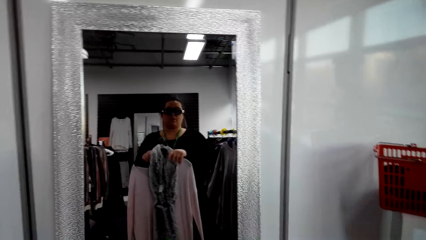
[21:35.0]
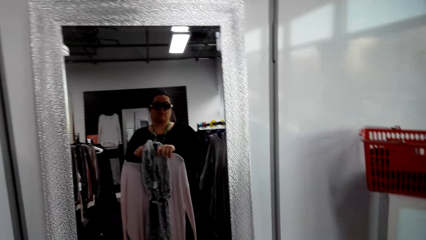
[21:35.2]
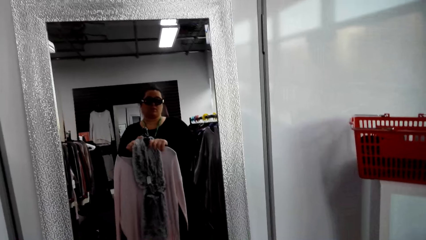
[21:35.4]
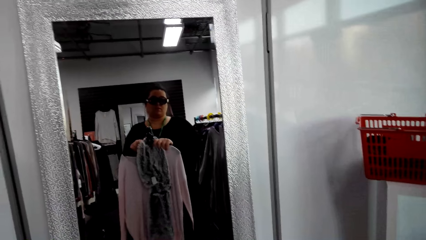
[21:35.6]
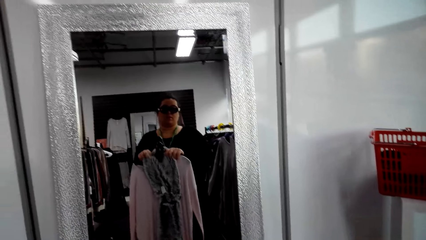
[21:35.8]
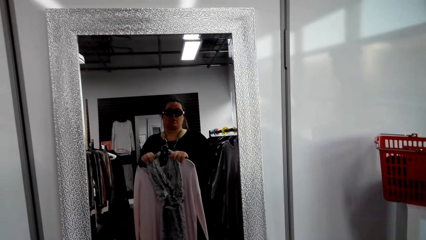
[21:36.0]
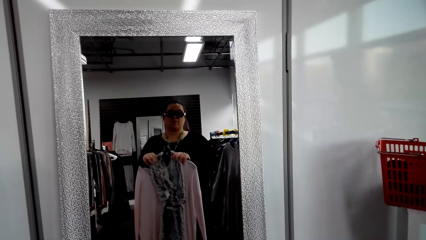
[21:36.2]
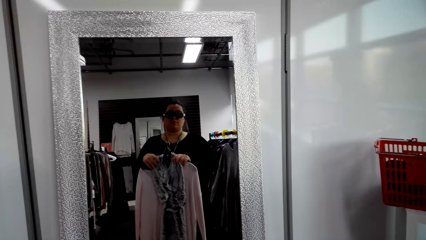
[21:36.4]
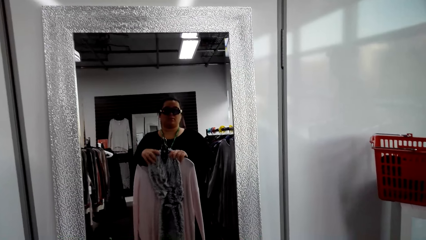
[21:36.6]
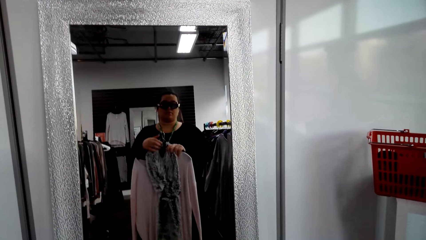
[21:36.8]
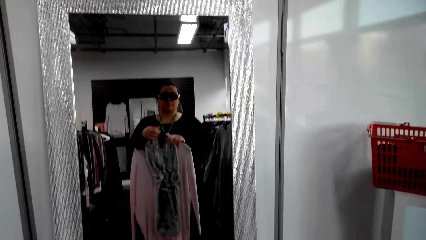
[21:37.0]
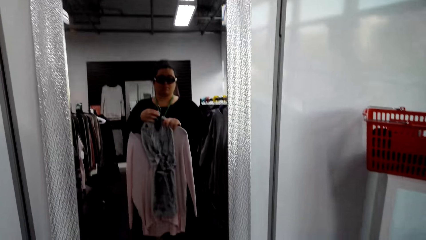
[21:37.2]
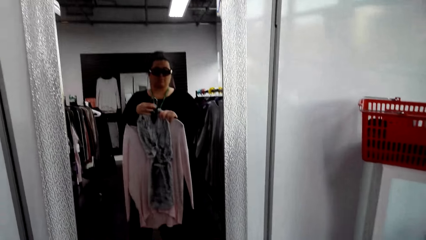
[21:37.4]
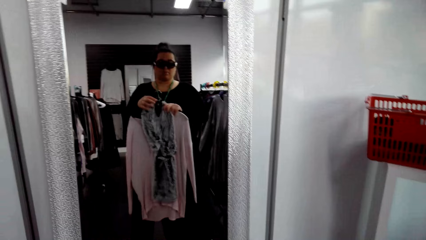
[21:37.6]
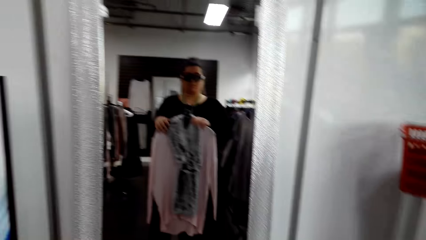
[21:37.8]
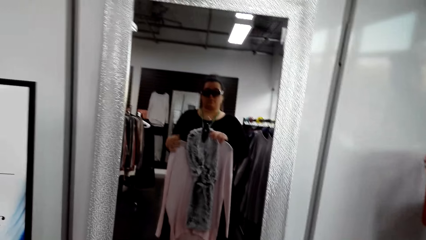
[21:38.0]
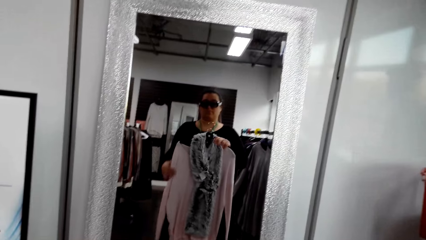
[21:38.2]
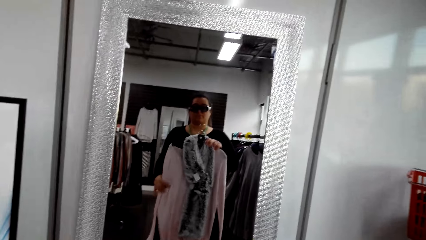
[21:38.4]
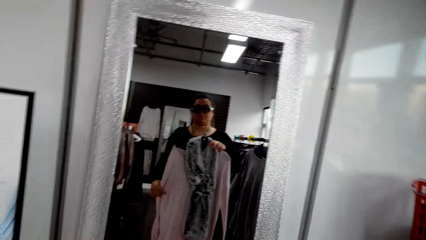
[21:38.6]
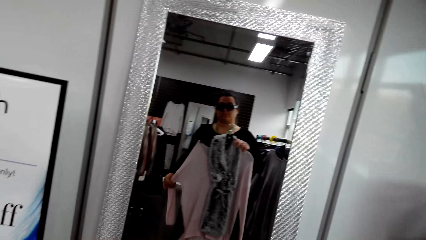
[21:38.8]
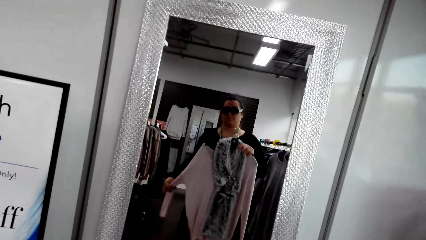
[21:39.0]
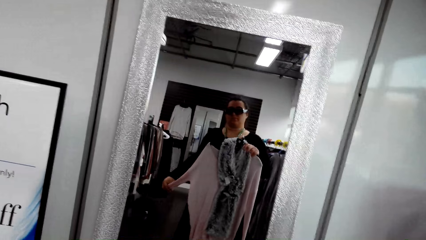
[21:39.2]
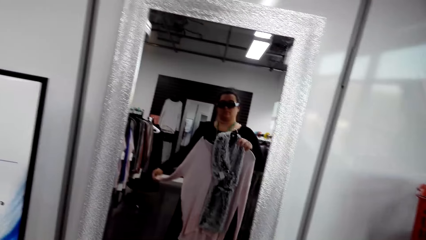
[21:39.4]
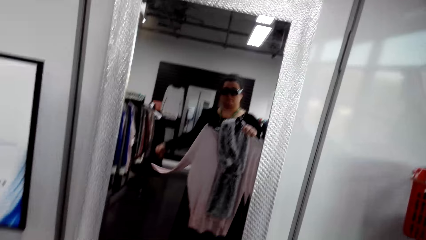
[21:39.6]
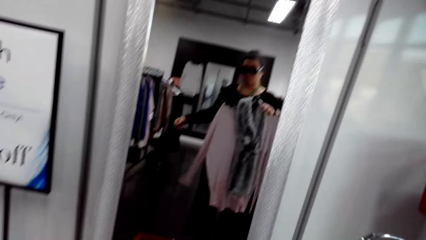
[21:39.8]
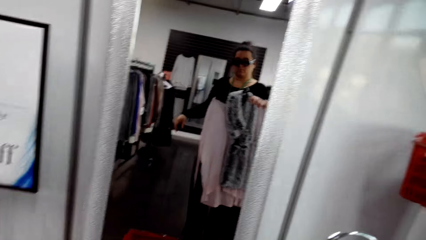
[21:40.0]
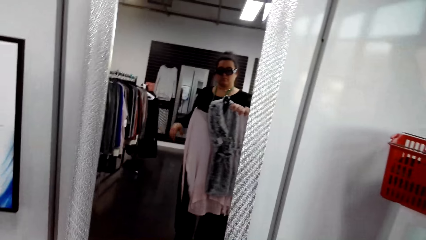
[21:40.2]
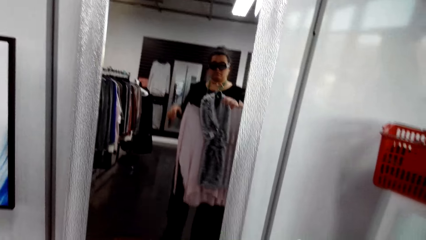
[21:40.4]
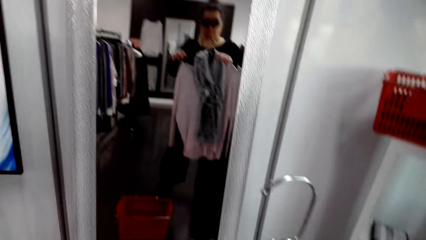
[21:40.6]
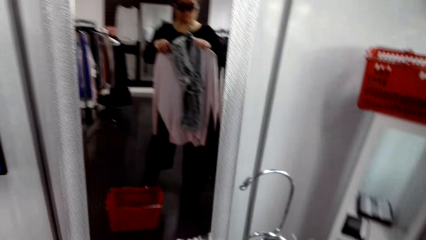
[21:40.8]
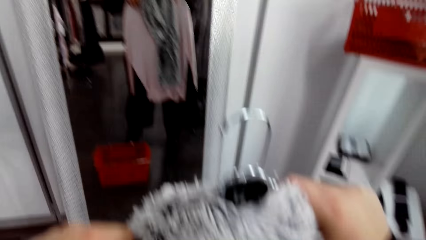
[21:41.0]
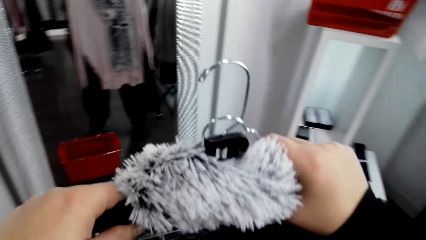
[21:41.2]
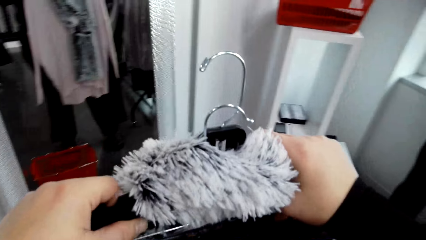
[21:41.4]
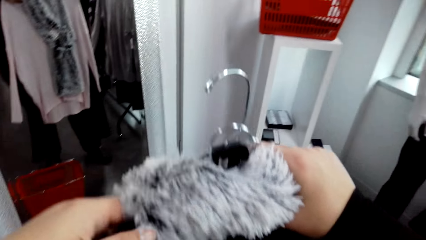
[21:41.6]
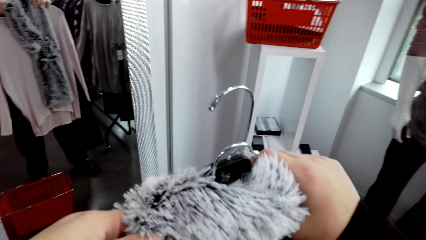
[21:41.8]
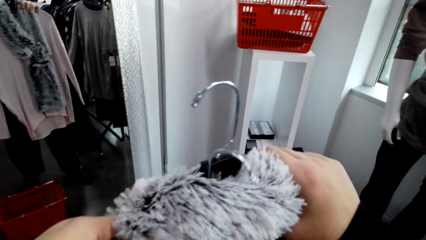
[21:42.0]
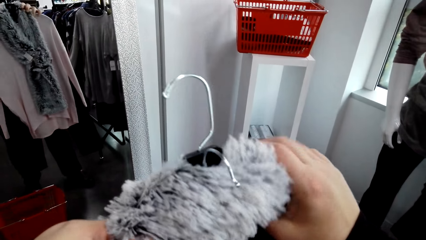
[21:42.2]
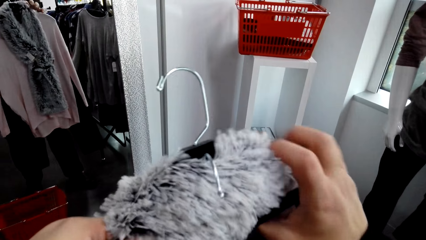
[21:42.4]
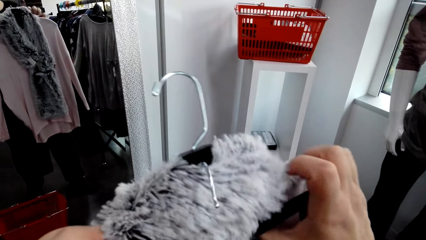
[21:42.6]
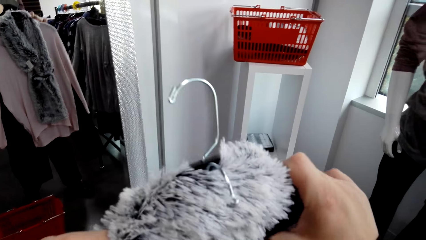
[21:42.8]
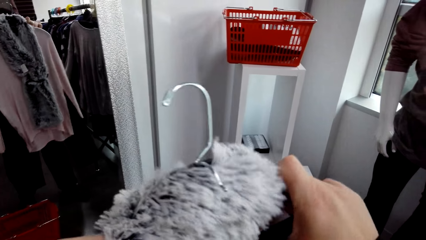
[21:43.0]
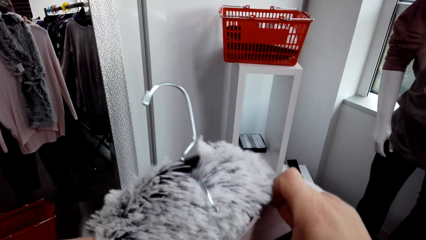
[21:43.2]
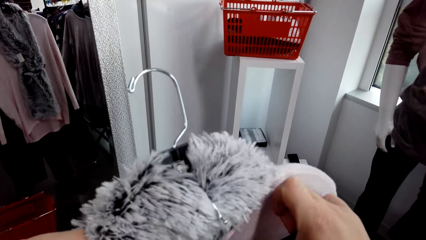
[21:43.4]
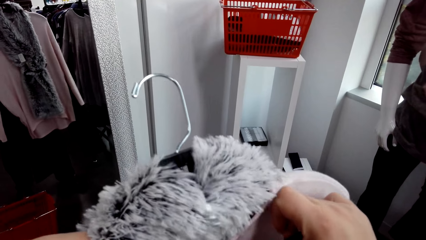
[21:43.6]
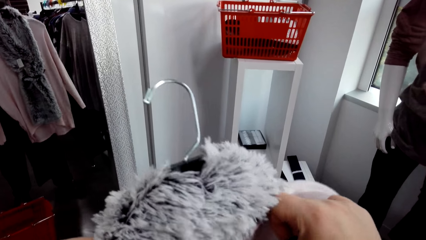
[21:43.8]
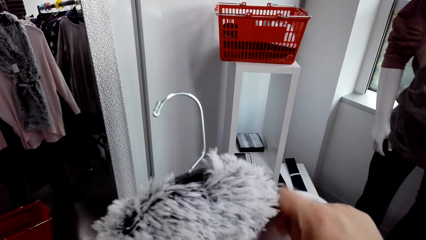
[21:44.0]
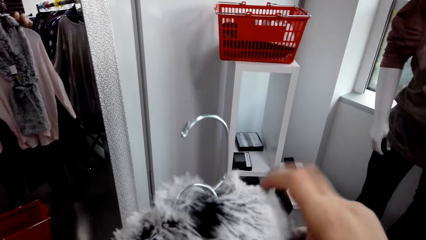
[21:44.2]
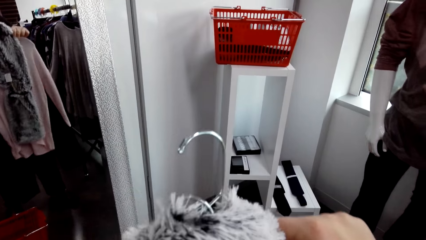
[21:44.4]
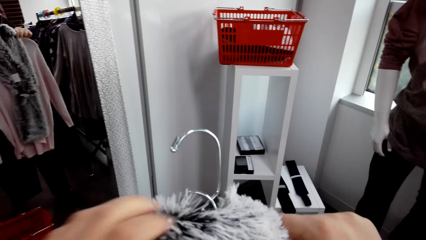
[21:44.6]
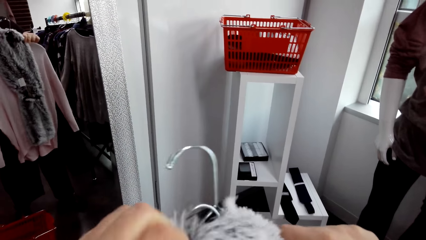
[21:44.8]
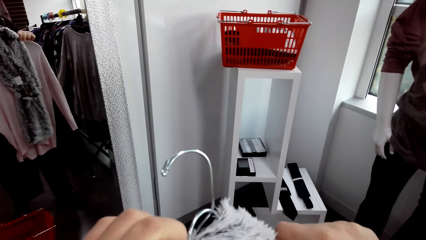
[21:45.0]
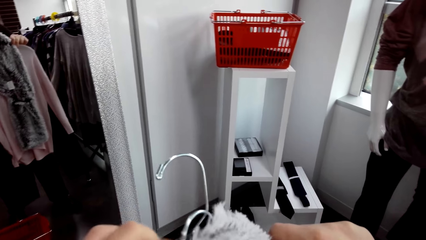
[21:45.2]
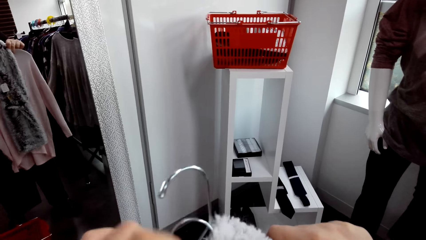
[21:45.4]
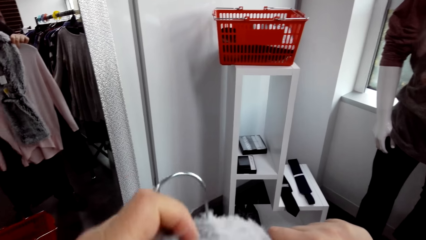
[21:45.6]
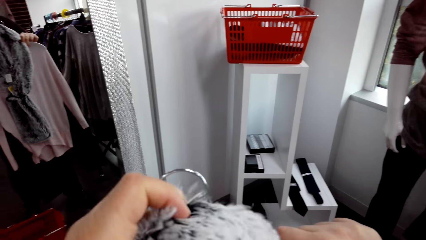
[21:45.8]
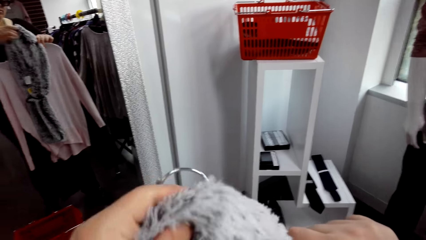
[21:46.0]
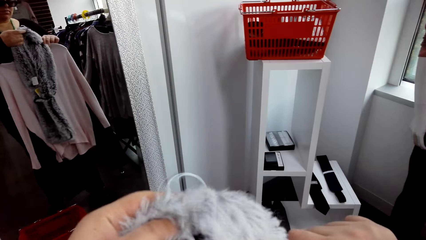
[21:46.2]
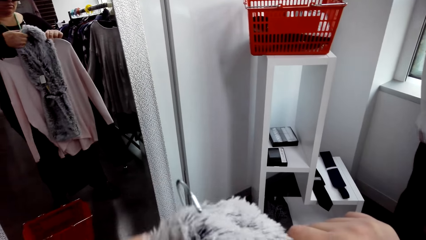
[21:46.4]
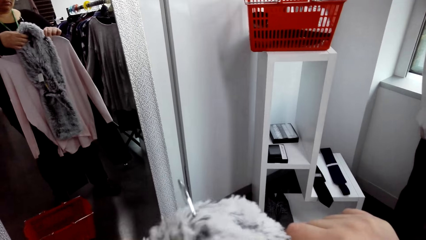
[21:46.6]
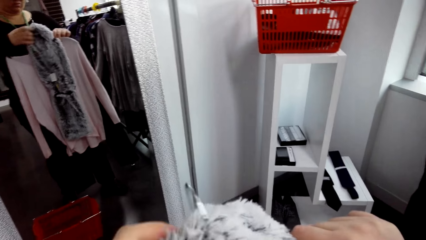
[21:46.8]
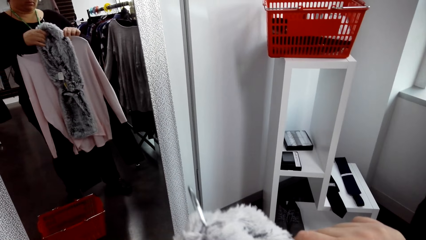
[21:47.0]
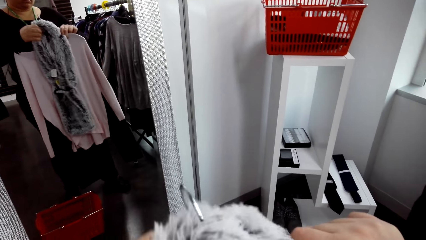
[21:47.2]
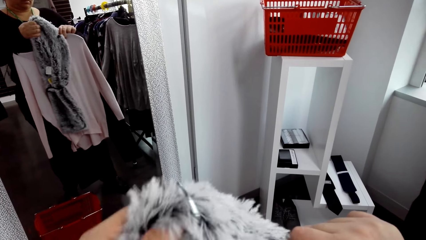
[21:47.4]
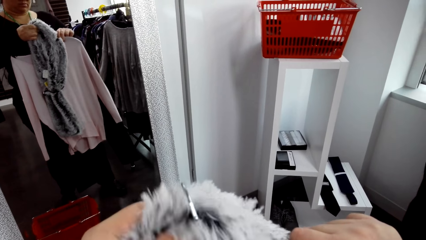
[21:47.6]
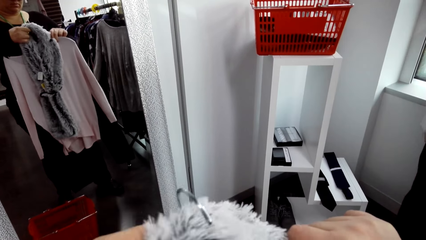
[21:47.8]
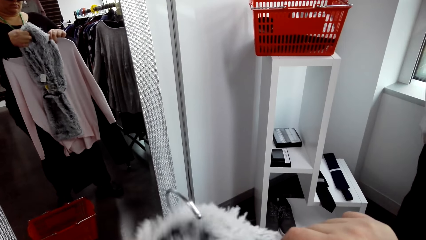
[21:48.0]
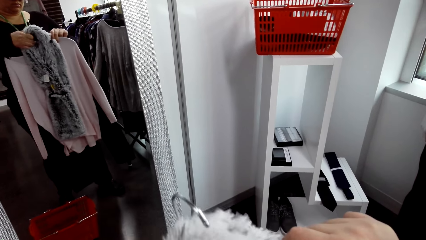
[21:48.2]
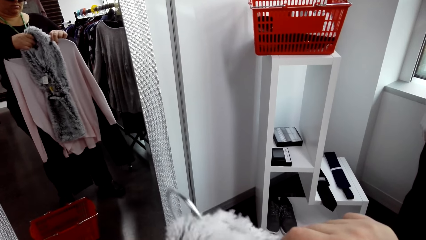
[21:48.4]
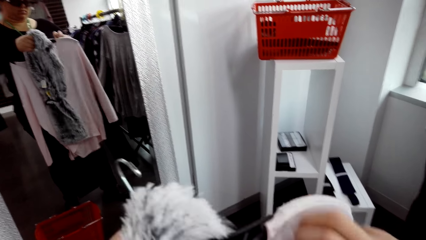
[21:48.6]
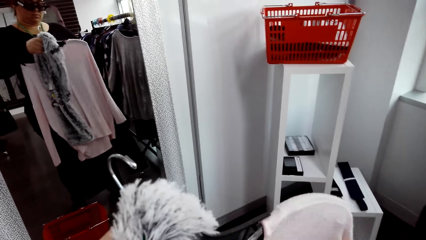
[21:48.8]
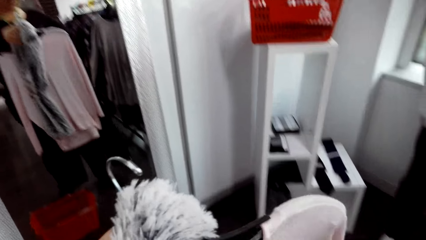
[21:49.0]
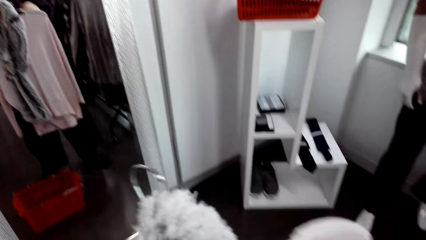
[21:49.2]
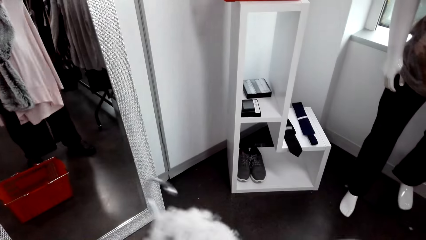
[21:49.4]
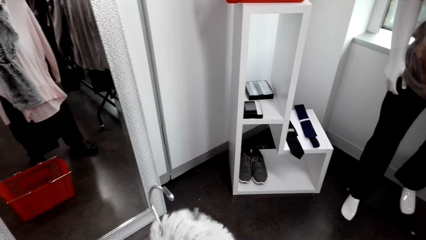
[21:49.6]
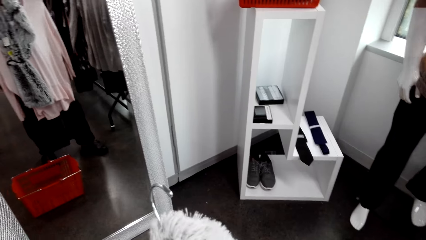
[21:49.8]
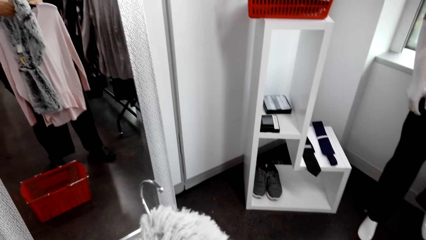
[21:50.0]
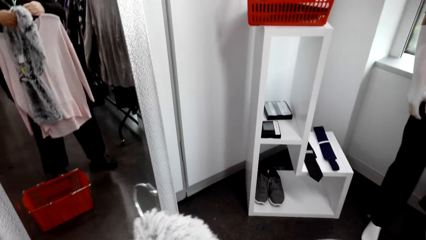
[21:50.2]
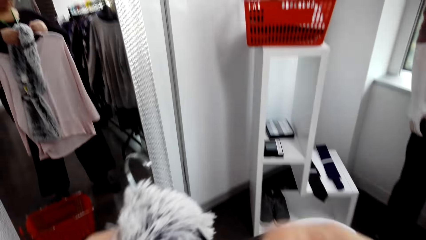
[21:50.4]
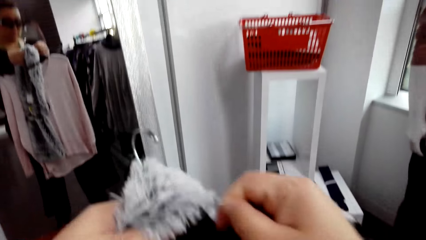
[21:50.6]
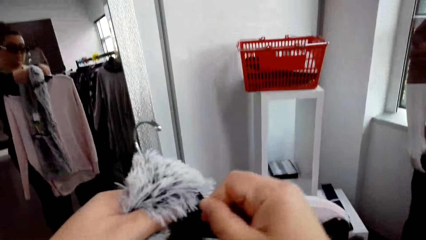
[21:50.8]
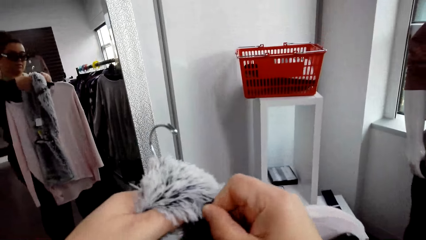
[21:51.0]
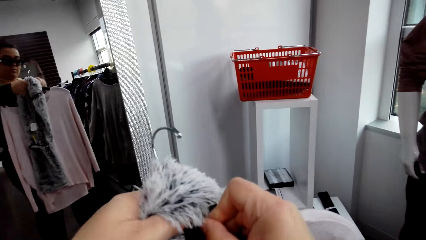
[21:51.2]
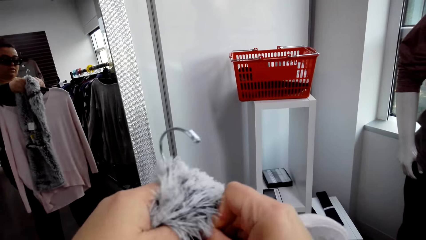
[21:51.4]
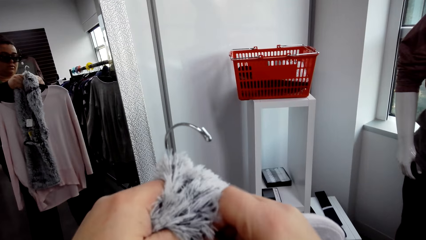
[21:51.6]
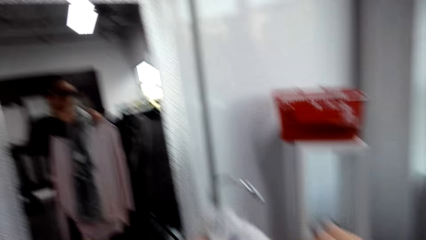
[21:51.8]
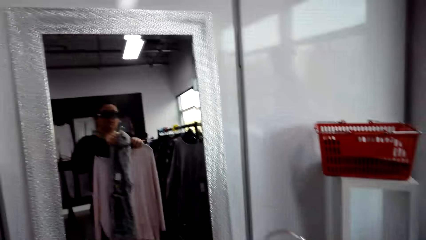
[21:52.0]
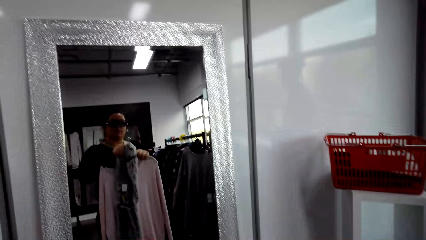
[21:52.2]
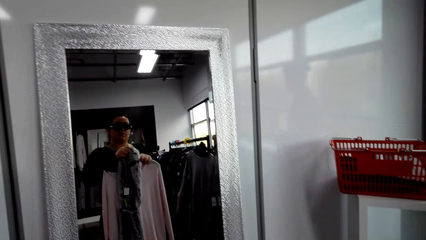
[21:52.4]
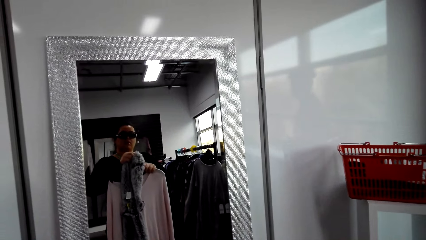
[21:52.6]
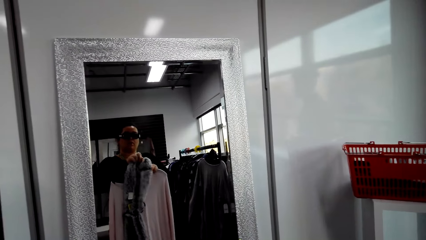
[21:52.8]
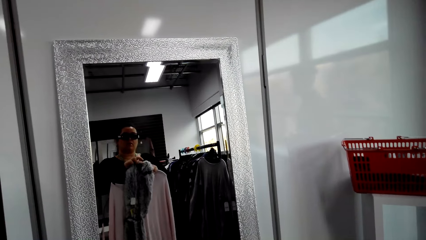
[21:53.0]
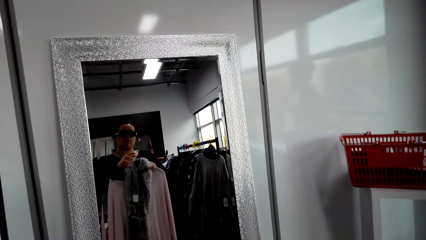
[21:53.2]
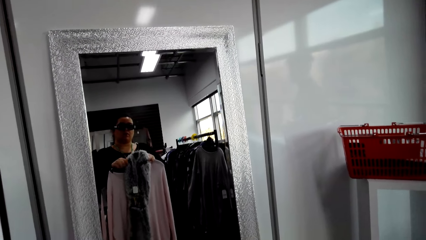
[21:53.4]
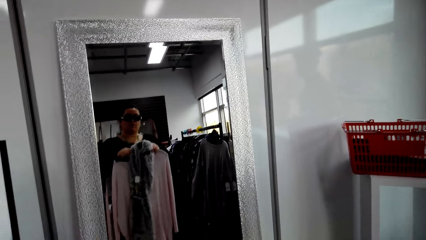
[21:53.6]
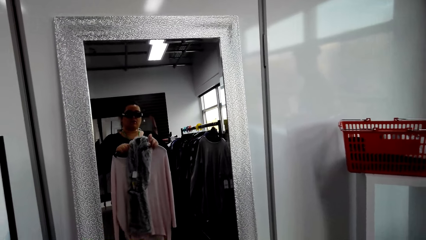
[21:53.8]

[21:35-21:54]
The camera wearer stretches the cloth. They hold the clothes.
